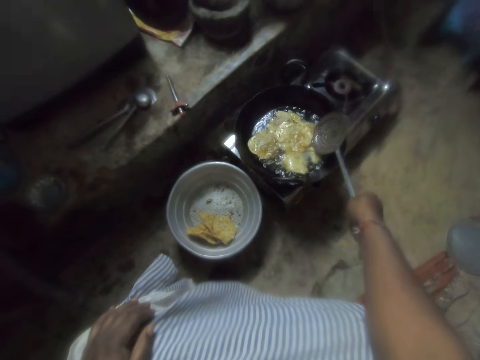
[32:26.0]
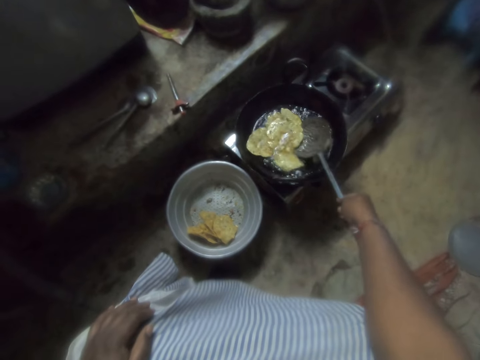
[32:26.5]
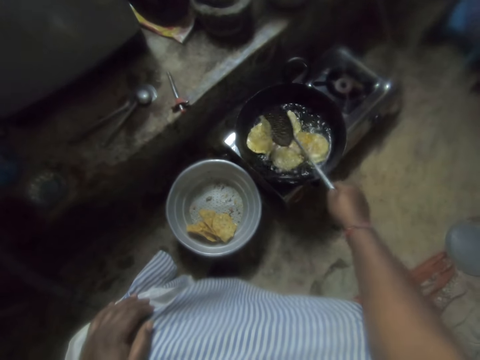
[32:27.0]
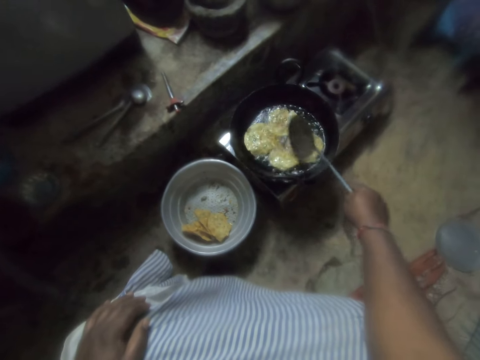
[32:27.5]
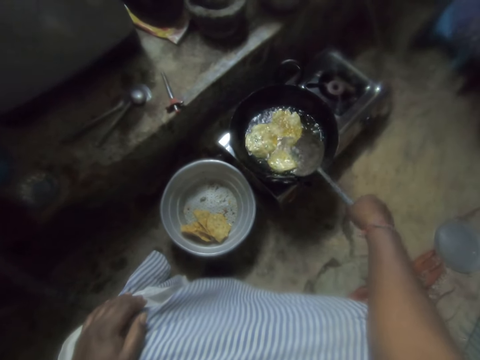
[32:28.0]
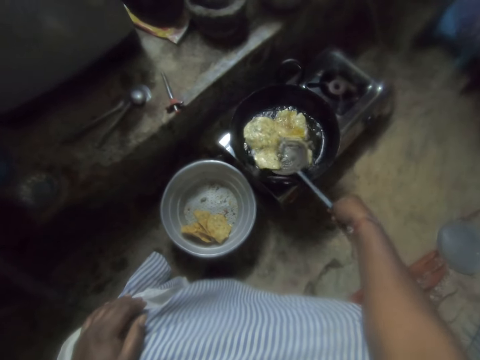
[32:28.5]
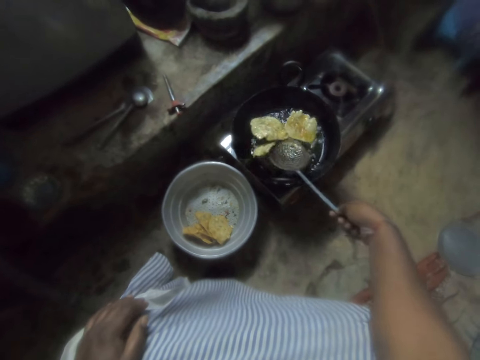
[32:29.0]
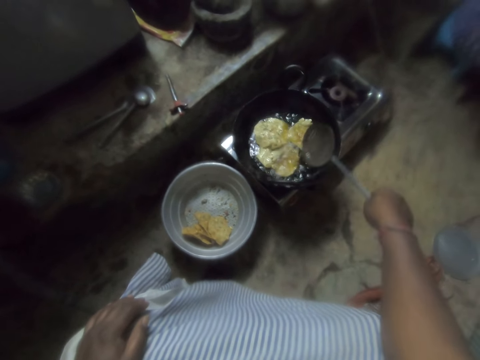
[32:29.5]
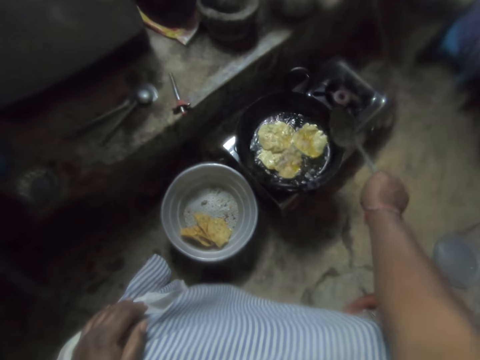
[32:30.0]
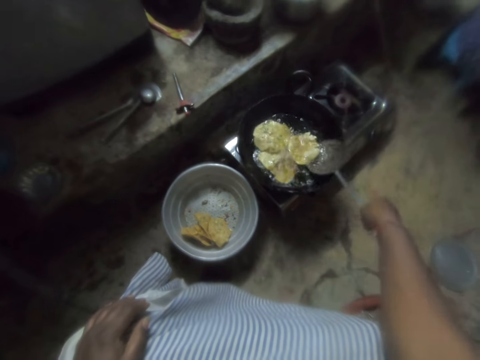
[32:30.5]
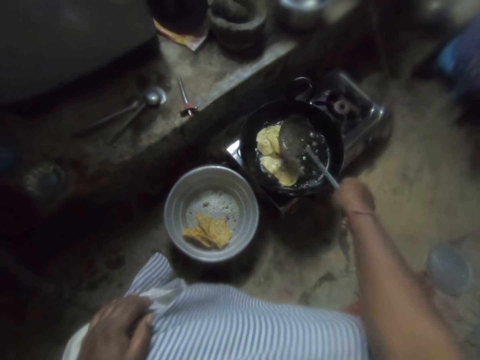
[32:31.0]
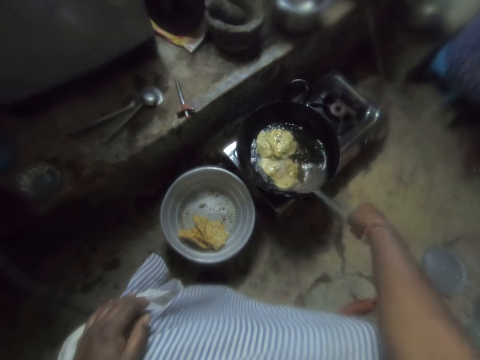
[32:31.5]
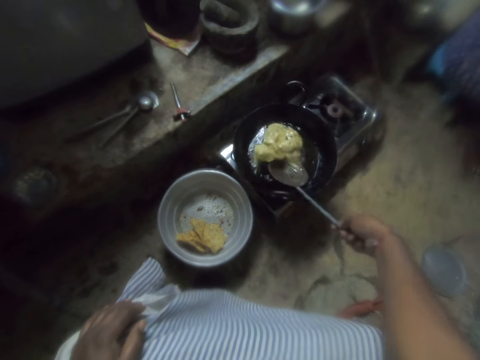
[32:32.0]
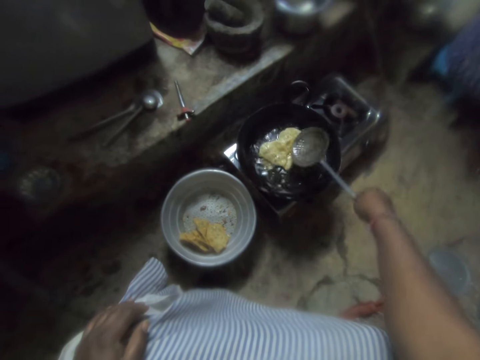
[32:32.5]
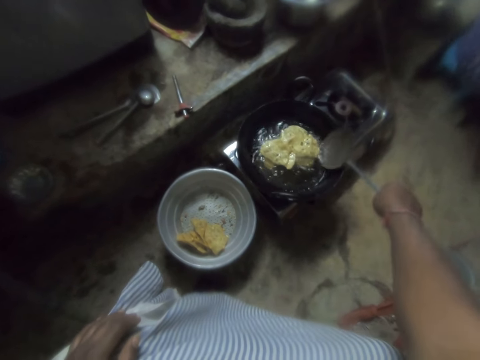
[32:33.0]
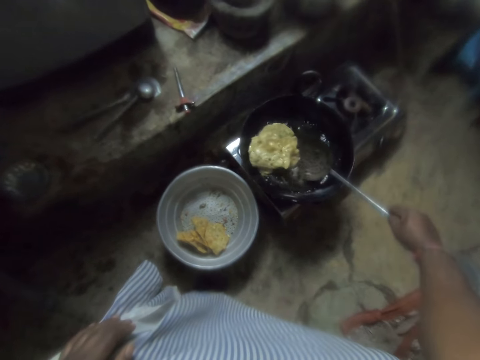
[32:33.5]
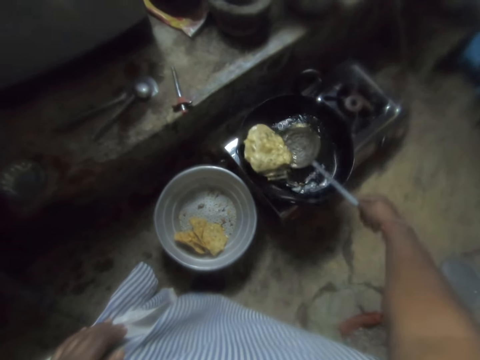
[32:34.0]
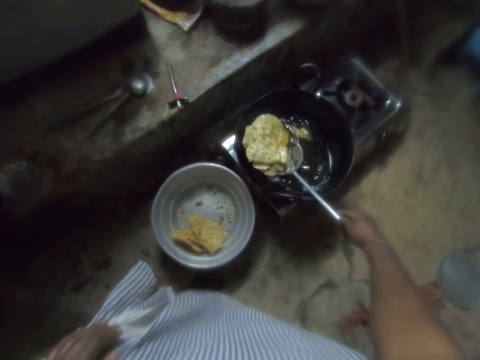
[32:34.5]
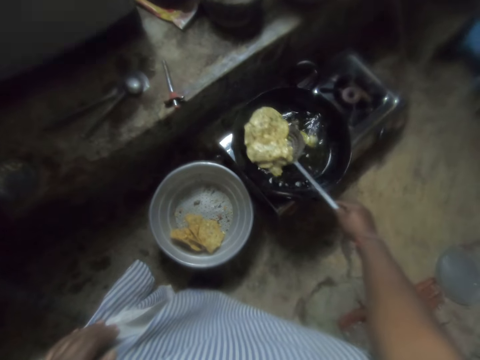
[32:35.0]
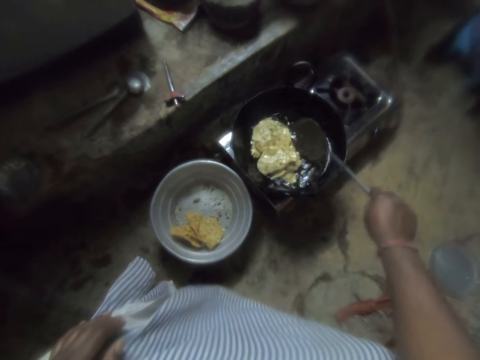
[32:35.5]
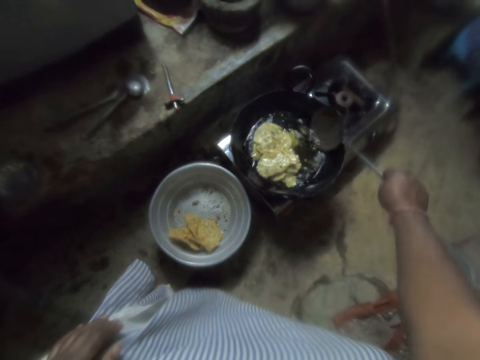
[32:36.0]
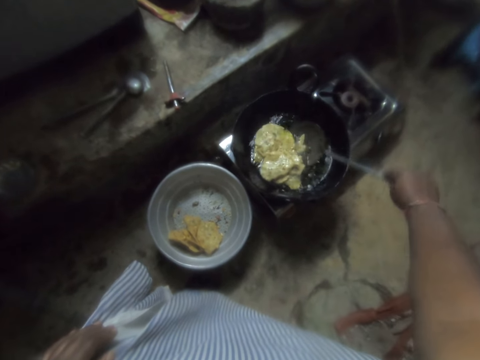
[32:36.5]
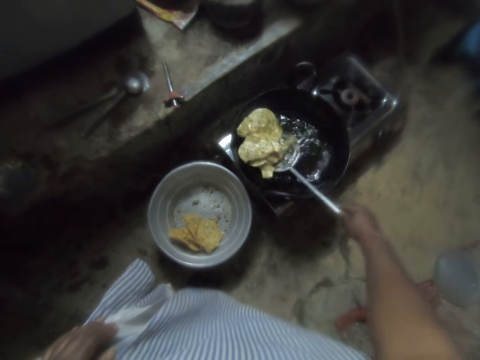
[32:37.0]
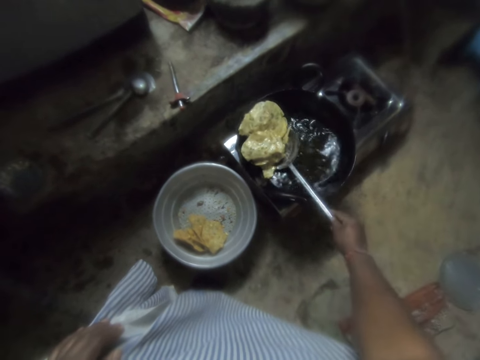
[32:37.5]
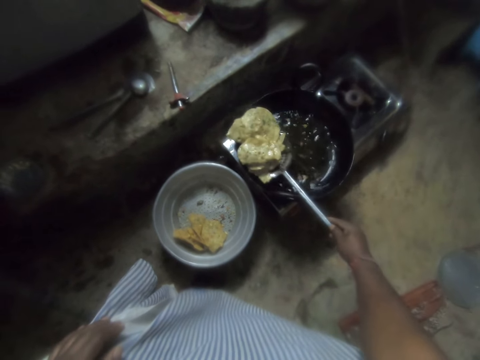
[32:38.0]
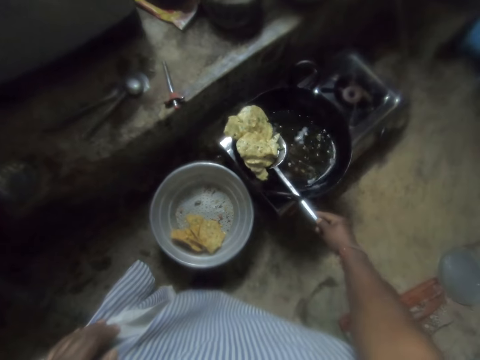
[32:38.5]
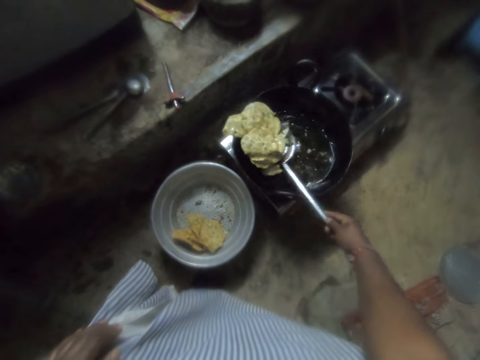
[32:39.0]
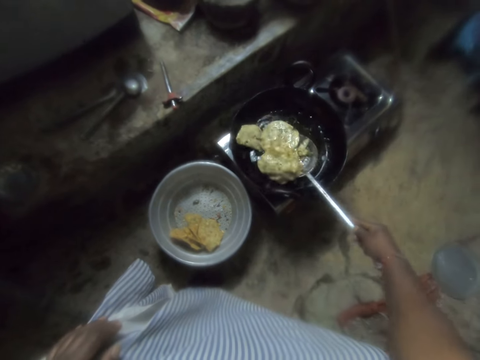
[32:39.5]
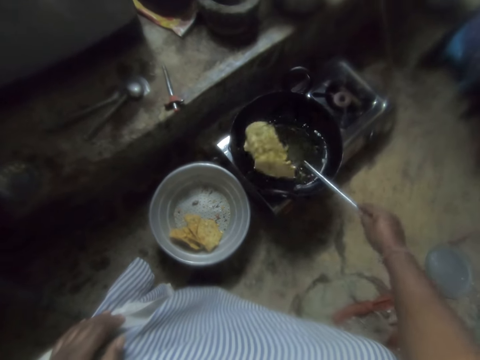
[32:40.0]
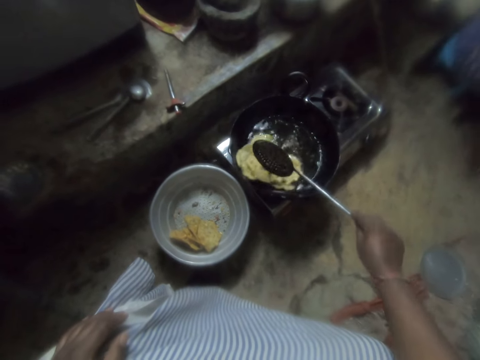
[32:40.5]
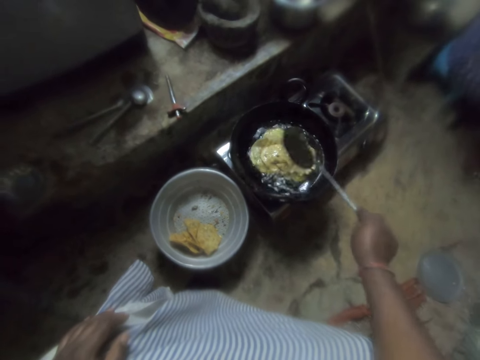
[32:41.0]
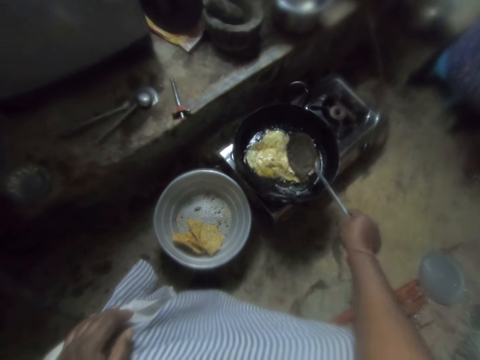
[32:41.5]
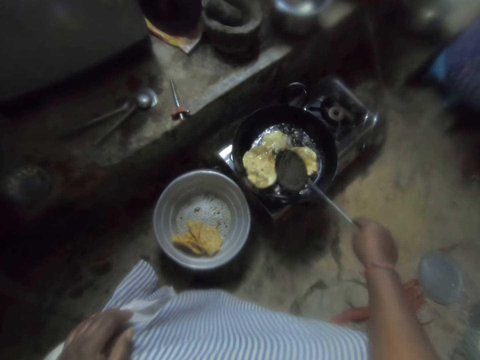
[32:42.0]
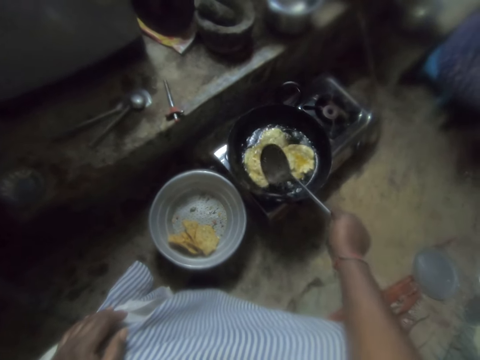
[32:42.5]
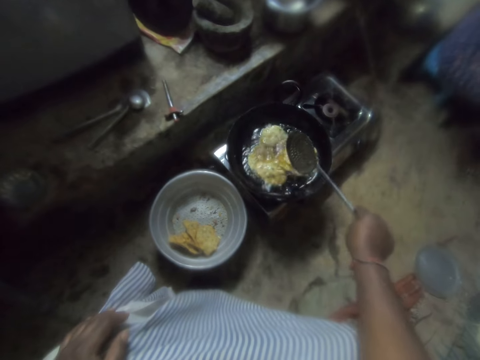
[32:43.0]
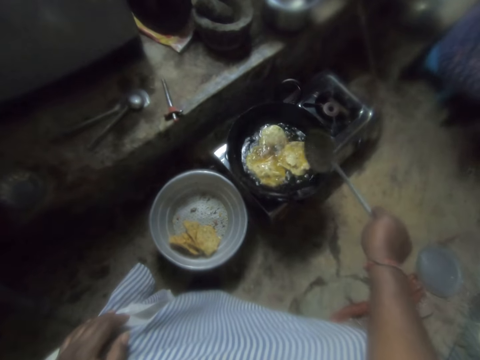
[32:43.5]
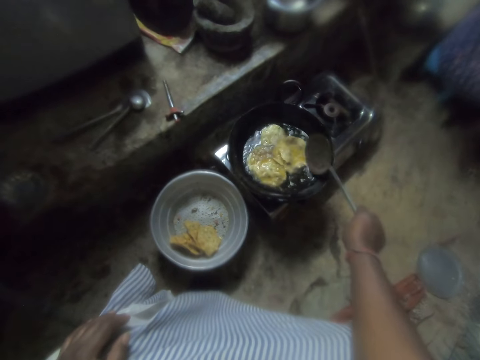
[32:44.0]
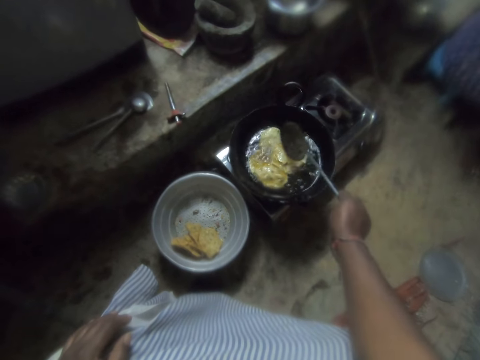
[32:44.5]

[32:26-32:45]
The camera wearer turns the flat dough. They take the doughnuts with the spoon. The woman talks to the camera wearer. The camera wearer puts down the doughnut.

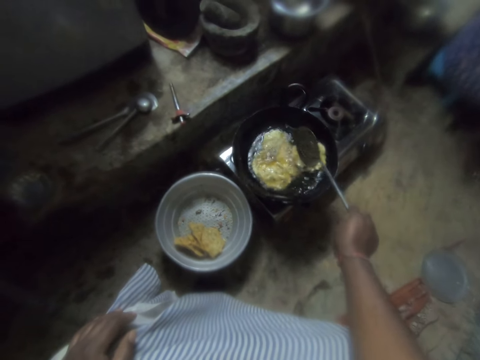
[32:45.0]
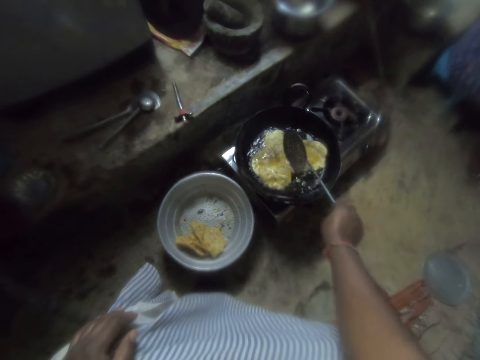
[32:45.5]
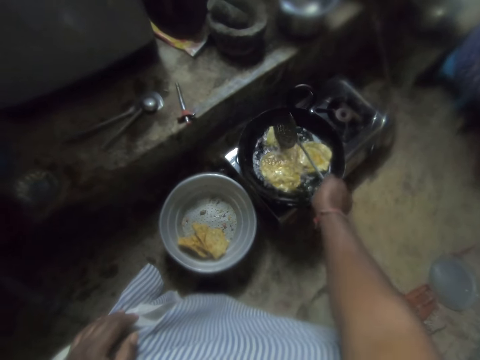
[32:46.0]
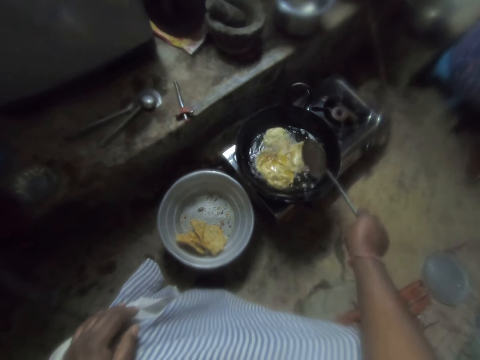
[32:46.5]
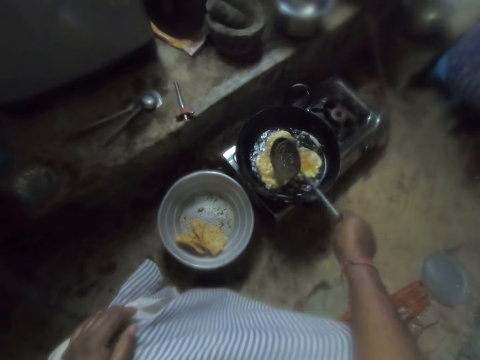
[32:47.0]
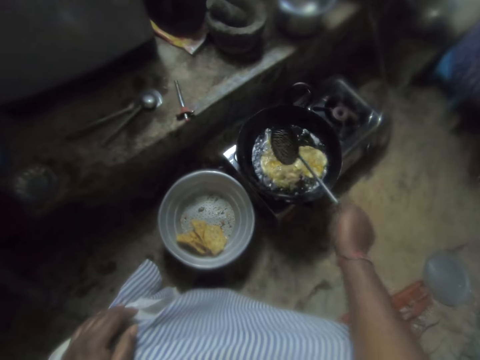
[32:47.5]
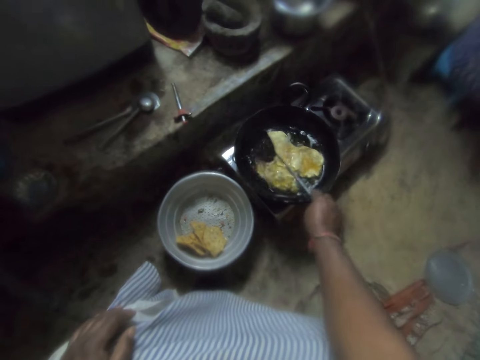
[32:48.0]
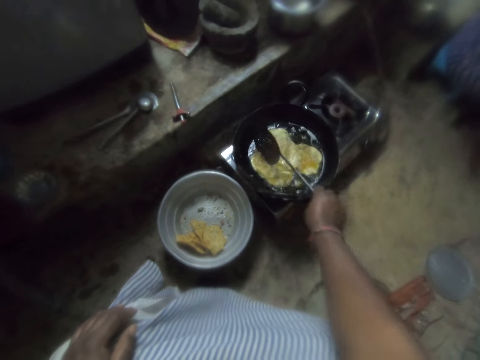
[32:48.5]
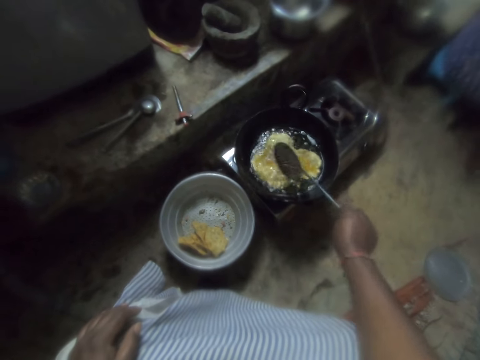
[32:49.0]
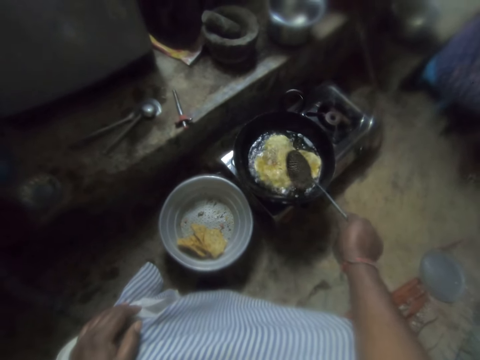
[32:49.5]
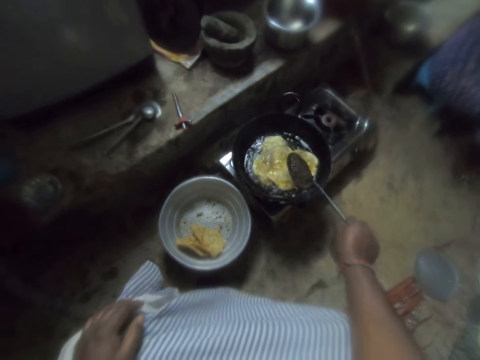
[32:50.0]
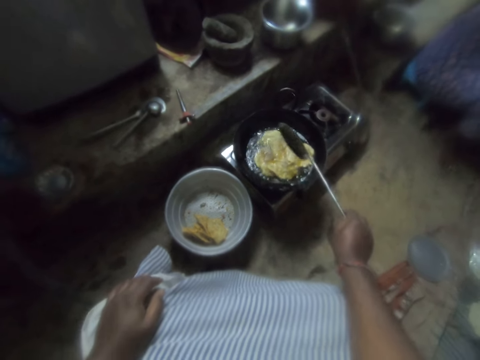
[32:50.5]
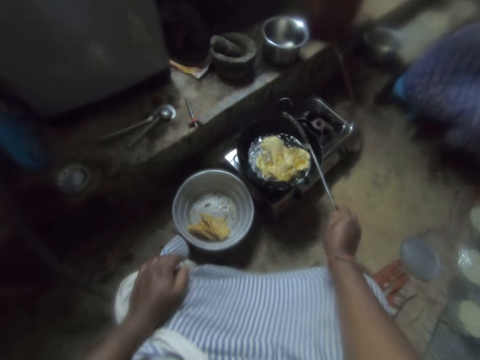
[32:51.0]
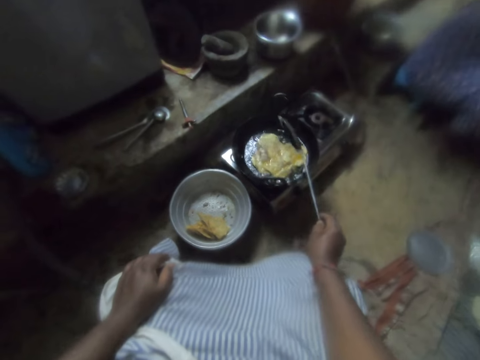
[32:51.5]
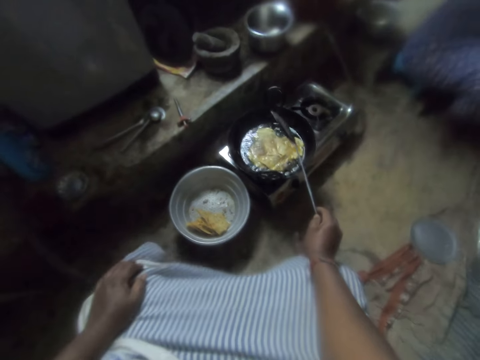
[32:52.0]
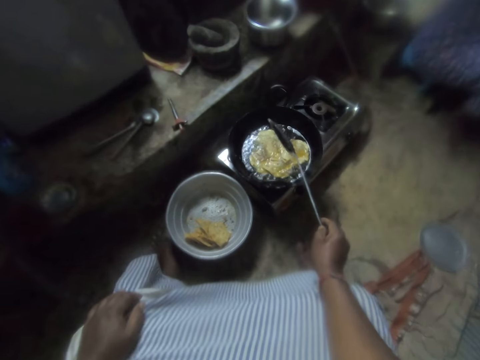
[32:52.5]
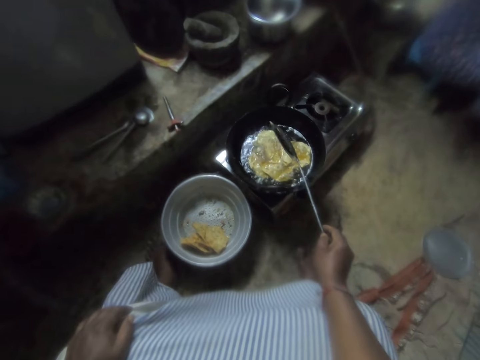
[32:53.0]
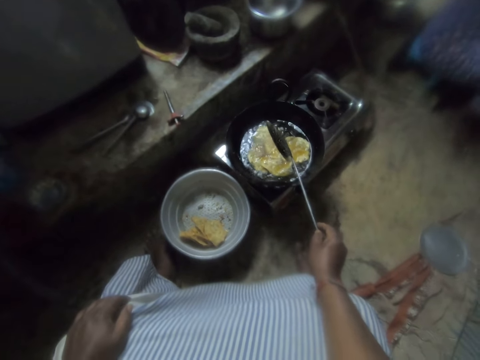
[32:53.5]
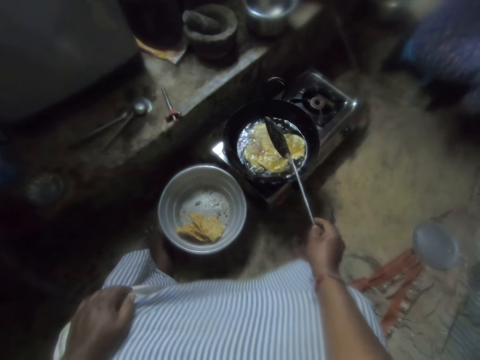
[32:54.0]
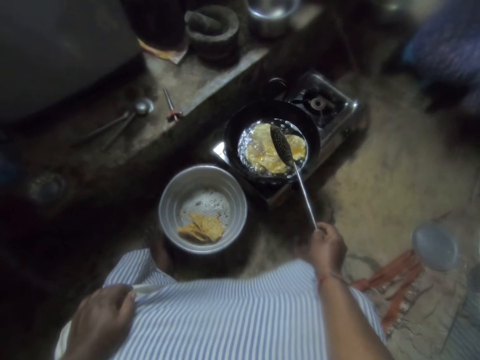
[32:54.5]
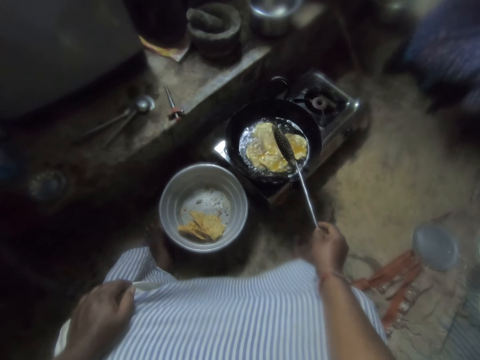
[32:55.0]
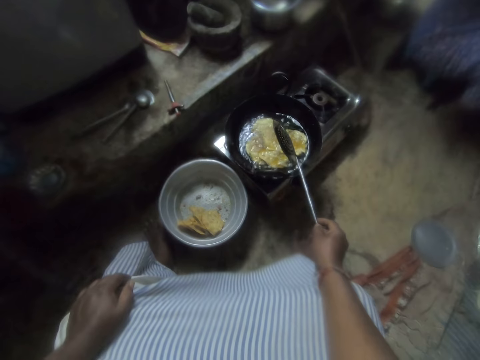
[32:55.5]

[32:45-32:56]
The camera wearer turns the doughnuts. They pause.
